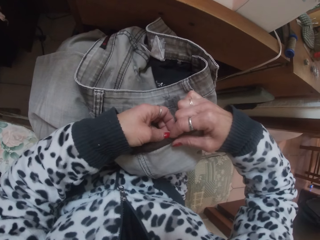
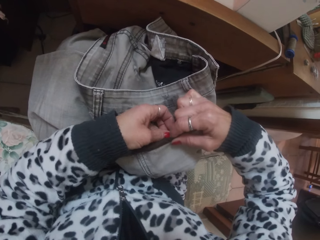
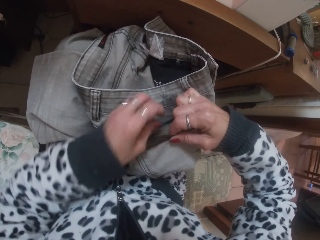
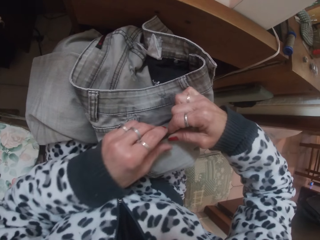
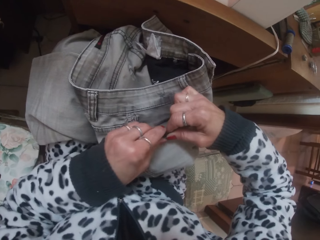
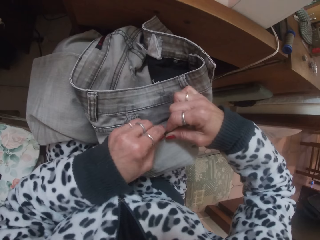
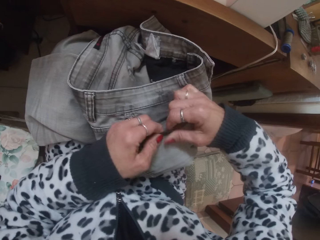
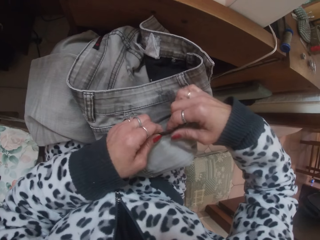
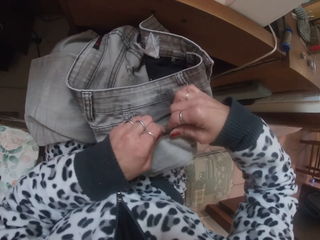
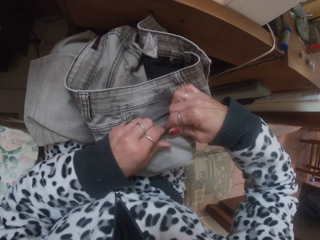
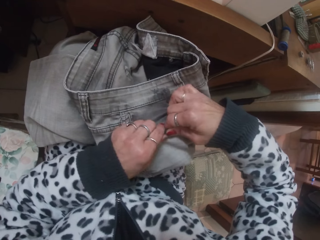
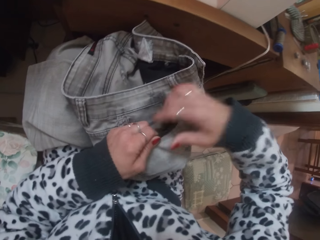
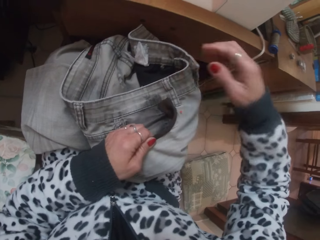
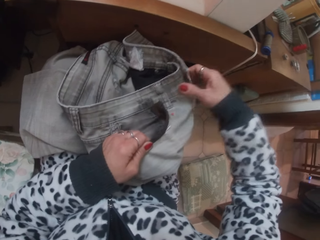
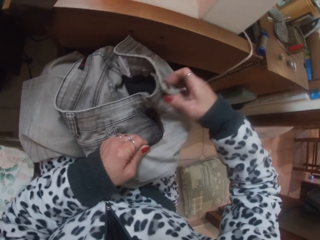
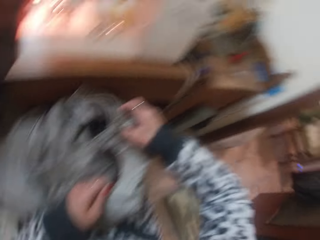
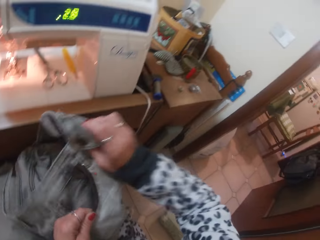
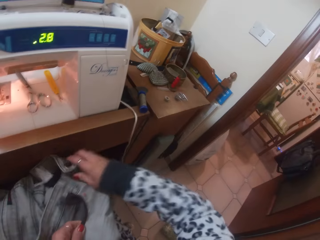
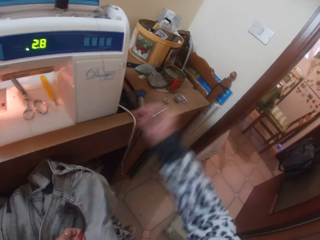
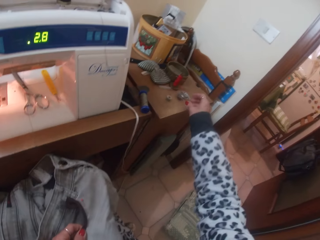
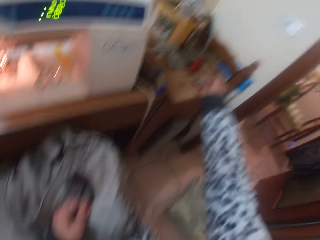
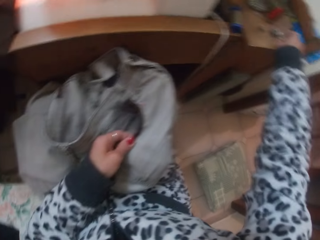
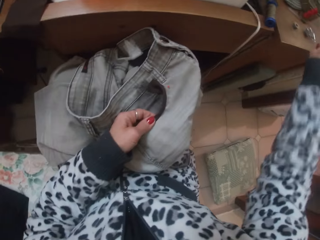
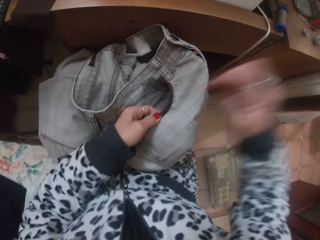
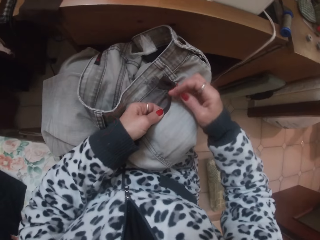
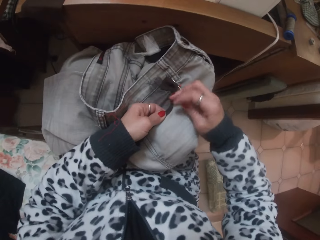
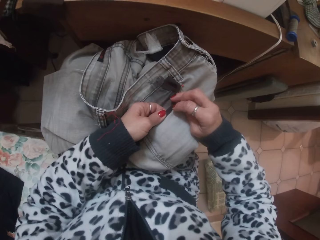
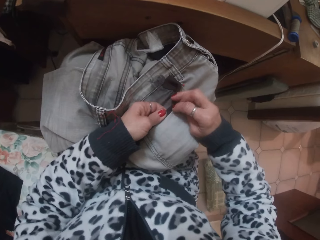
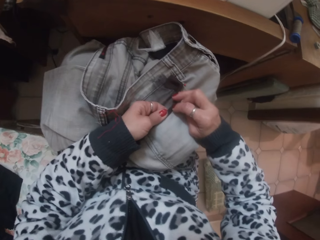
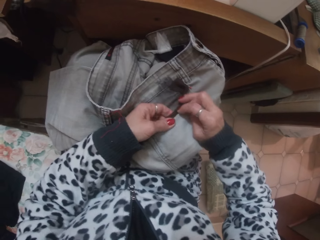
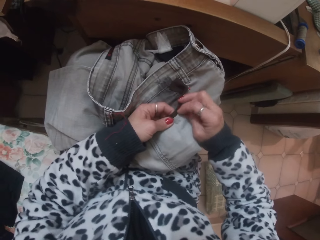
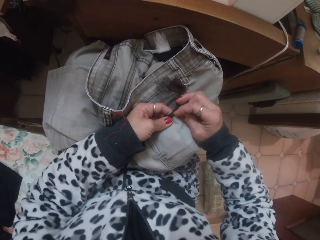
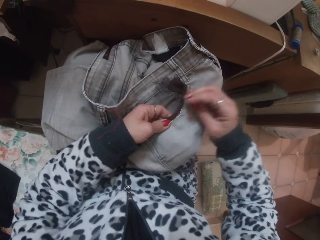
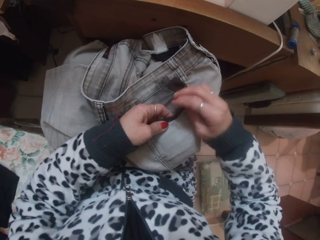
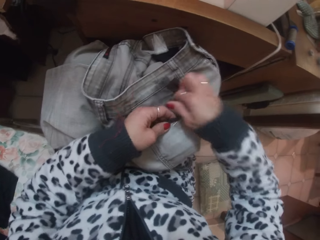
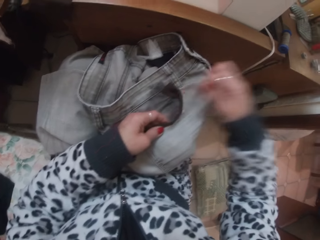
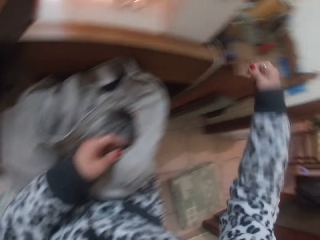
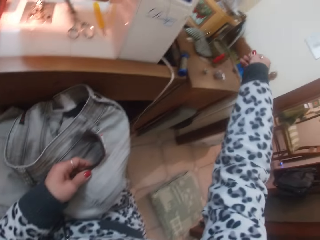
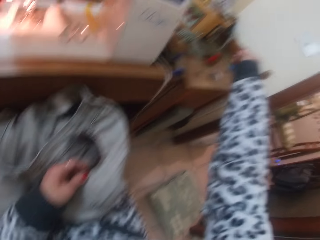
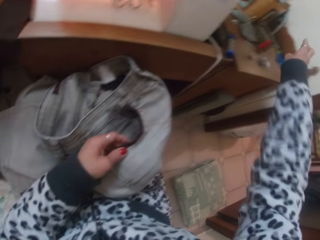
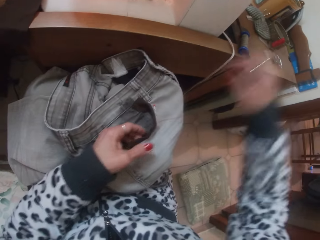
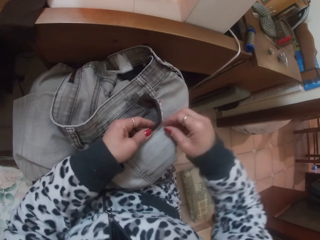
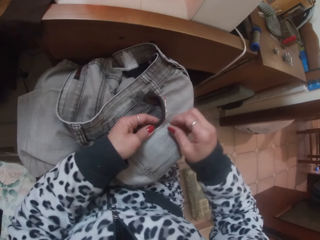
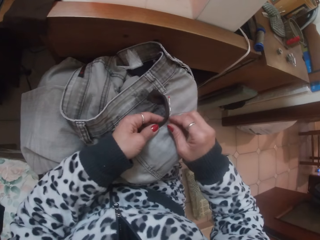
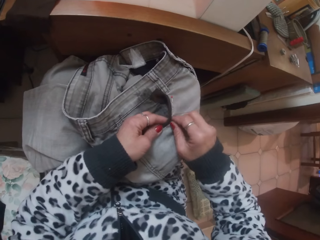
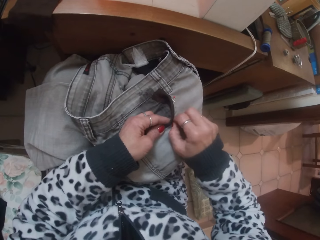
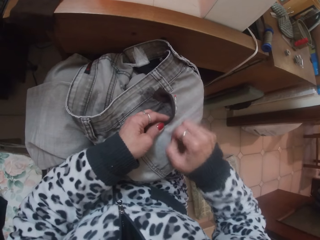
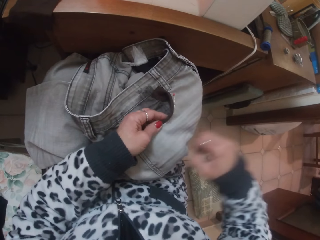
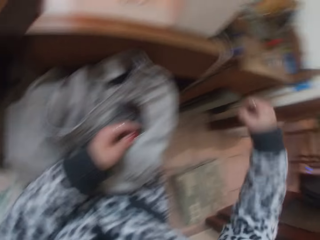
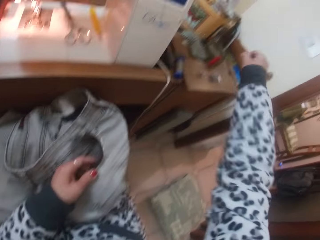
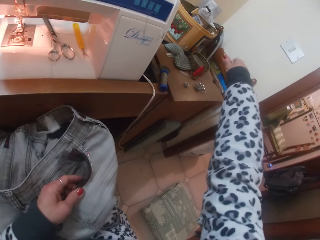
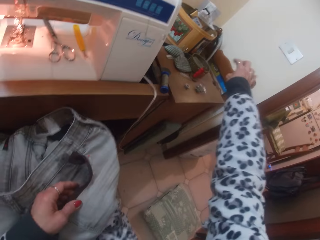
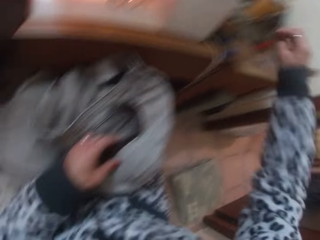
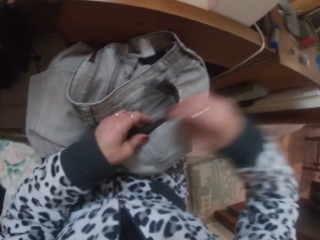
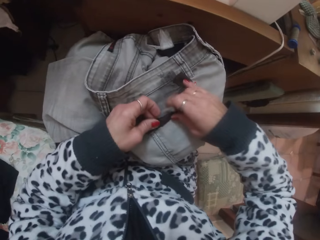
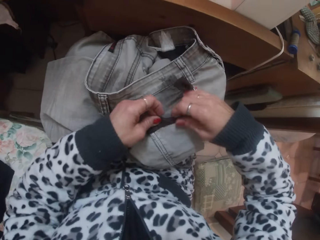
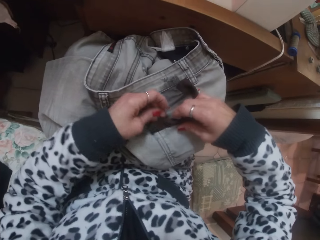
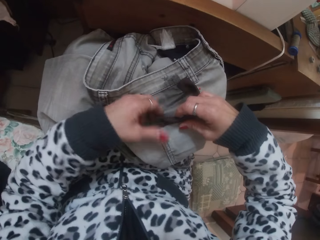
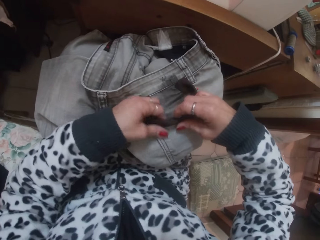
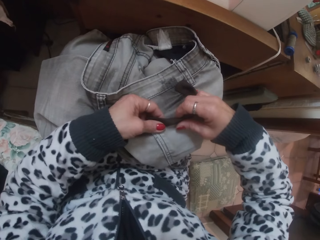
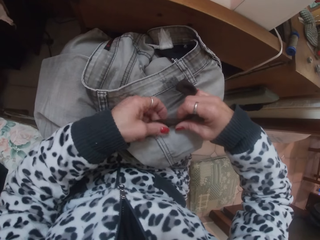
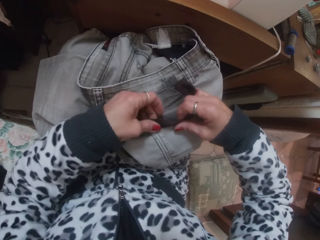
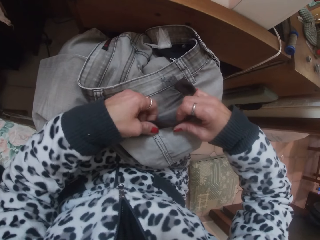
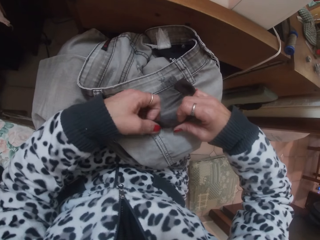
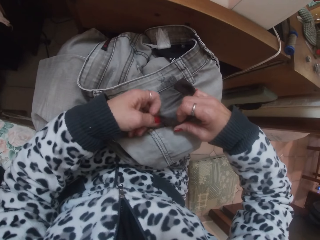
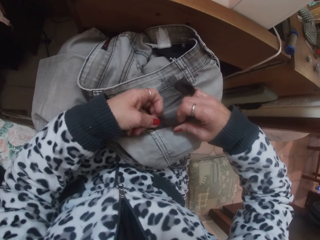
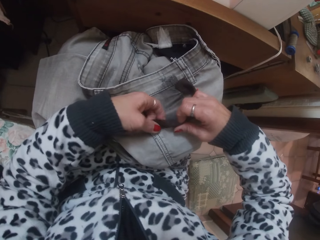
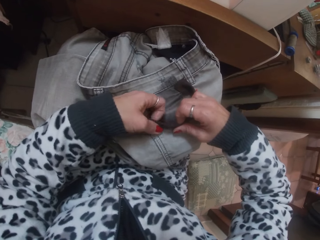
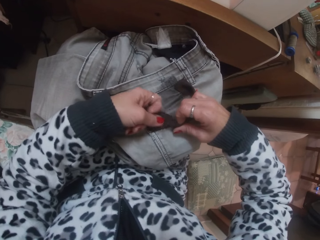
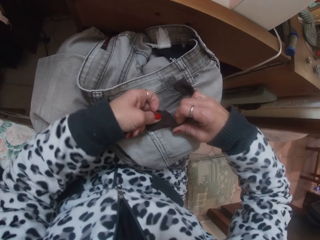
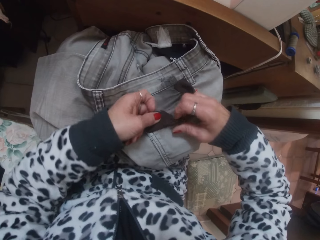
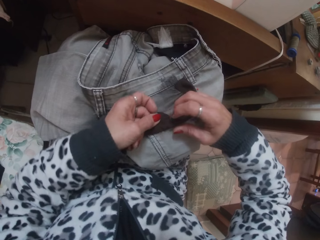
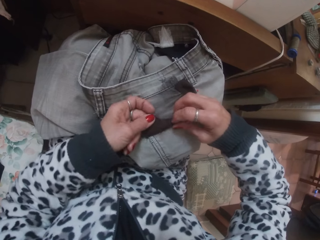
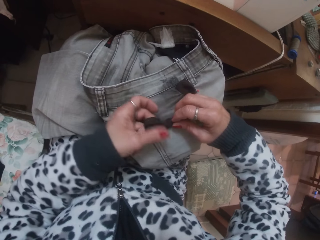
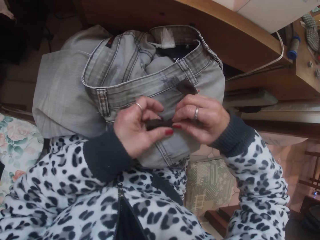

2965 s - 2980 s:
The camera wearer looks around. She picks up a needle on the sewing table with her right hand. She sticks the jeans with the needle in her right hand. She picks loose thread of the jeans with her right hand. She drops something on the floor. She takes something off the cloth and drops something on the floor. She adjusts the fabric on the jeans with both hands. She makes the cloth.

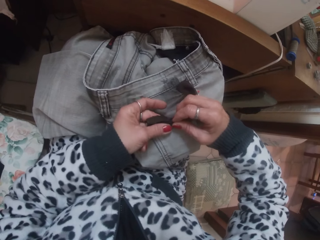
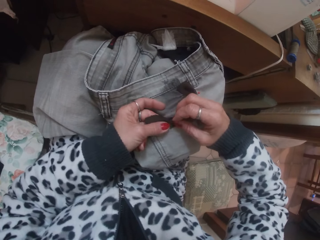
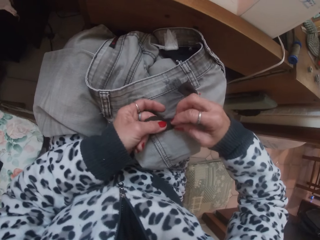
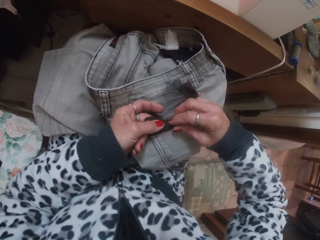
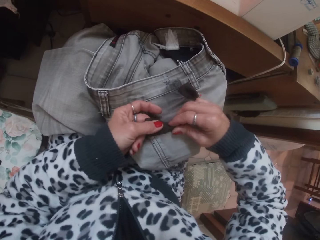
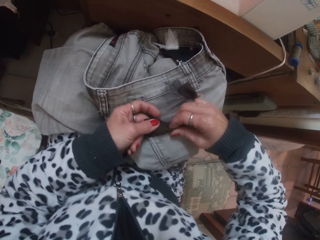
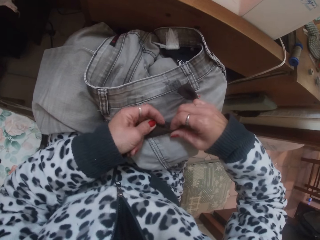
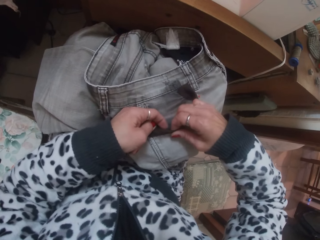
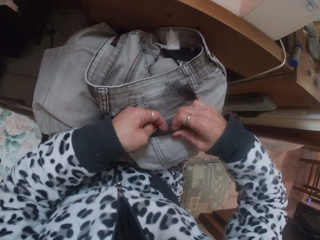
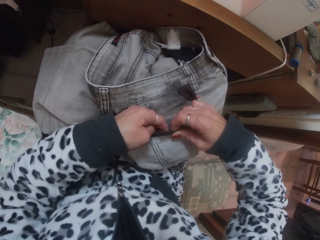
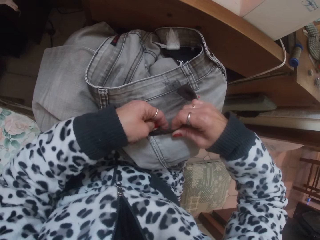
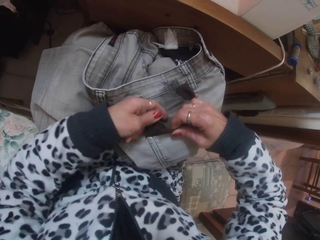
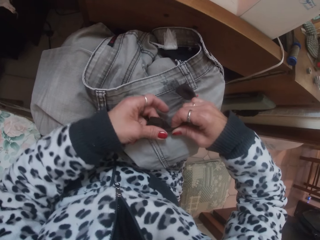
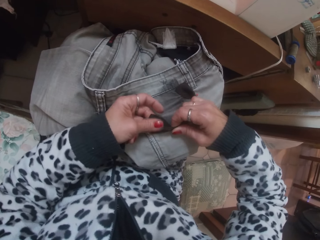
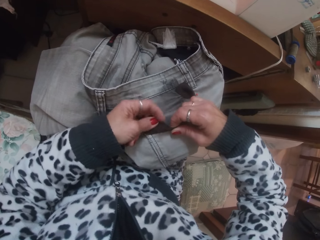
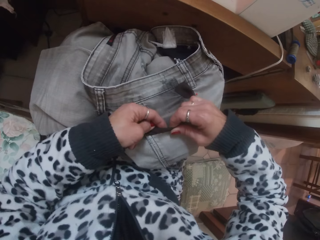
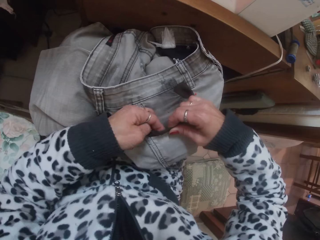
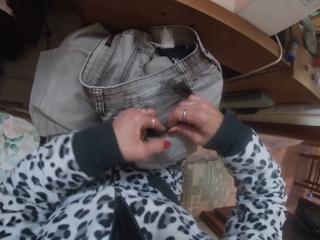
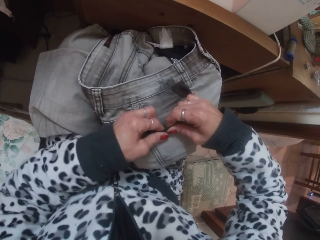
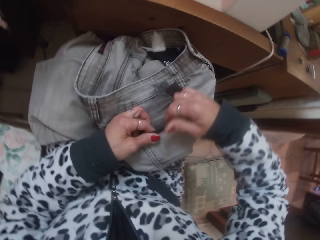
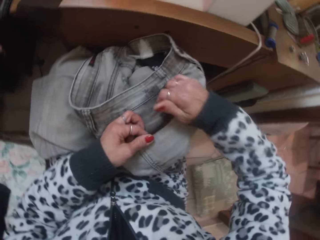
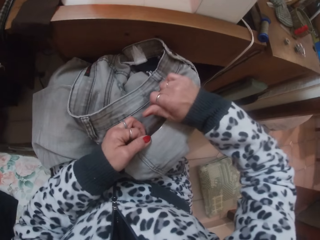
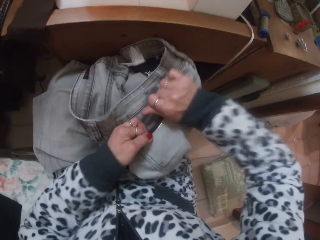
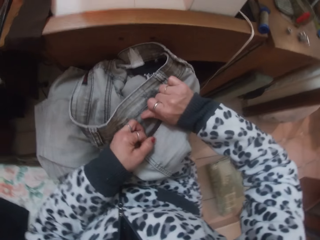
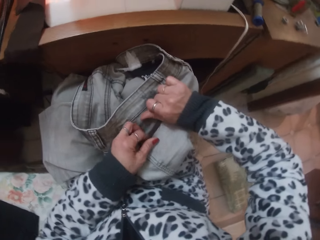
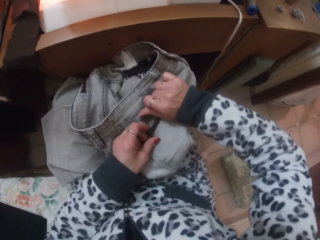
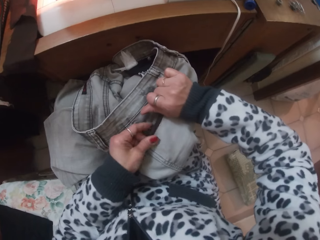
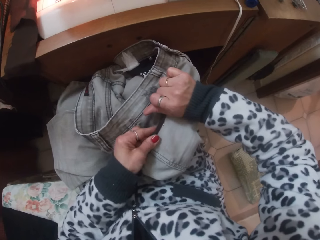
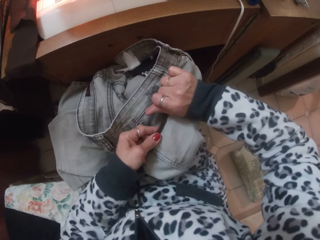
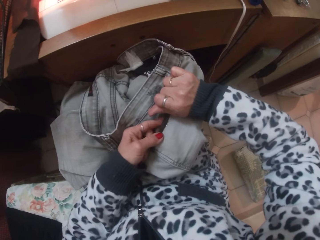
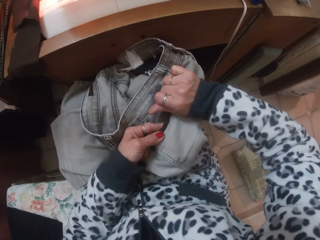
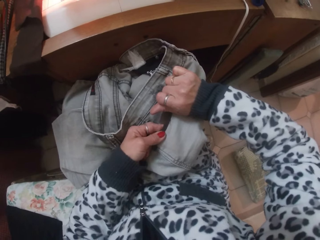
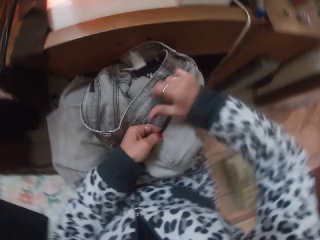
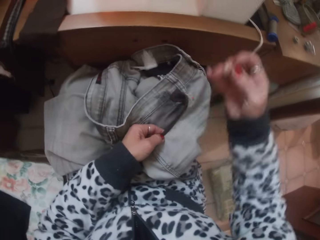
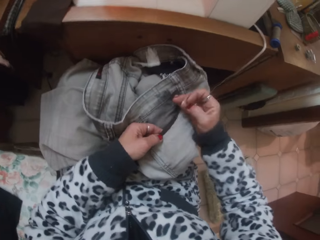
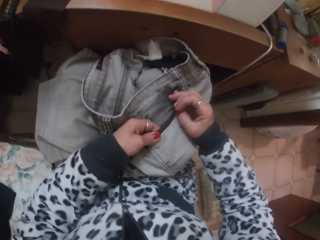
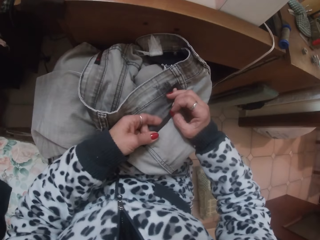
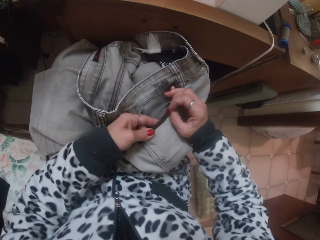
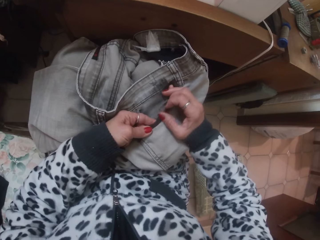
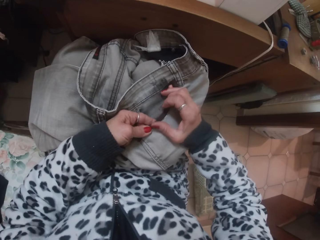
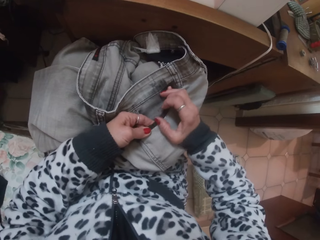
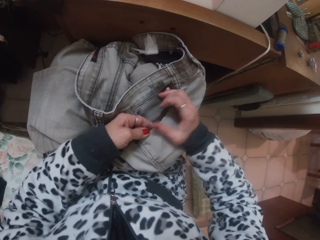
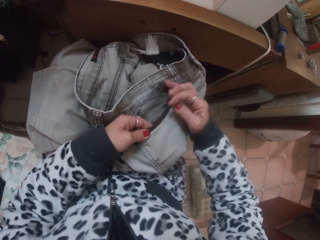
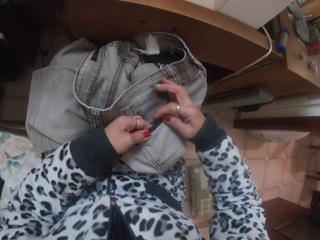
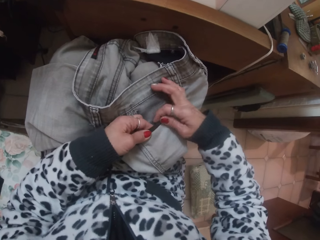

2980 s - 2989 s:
The camera wearer rubs the thumb on the trouser.
